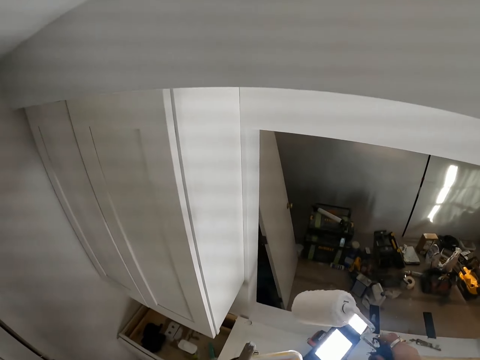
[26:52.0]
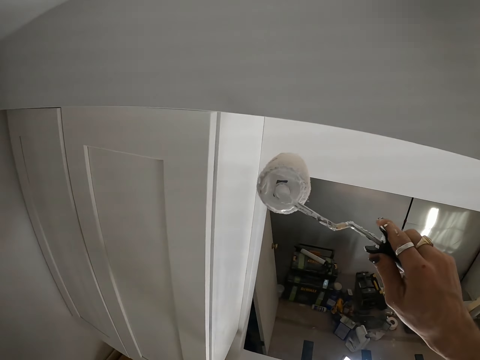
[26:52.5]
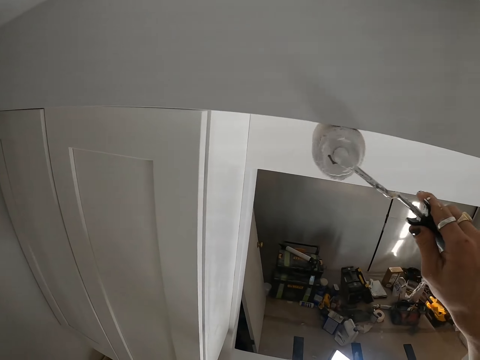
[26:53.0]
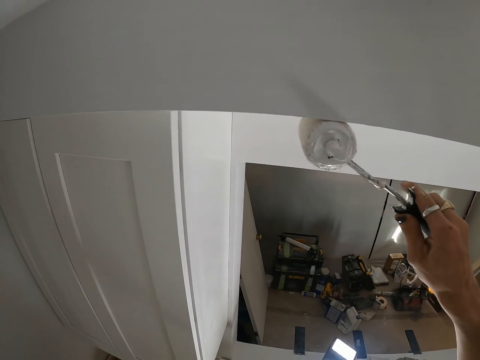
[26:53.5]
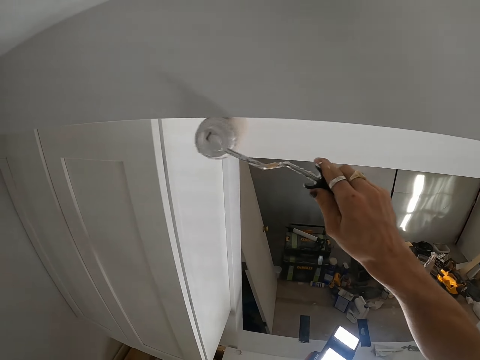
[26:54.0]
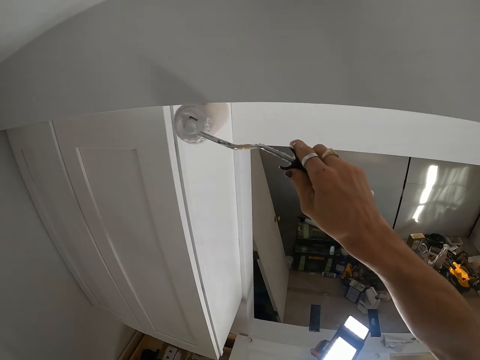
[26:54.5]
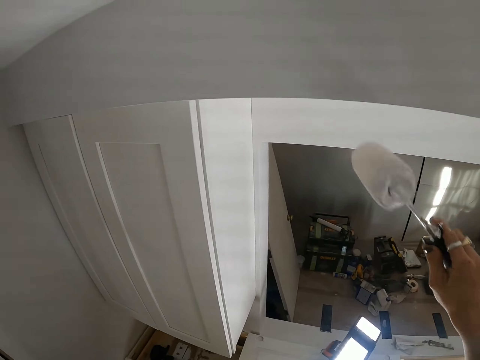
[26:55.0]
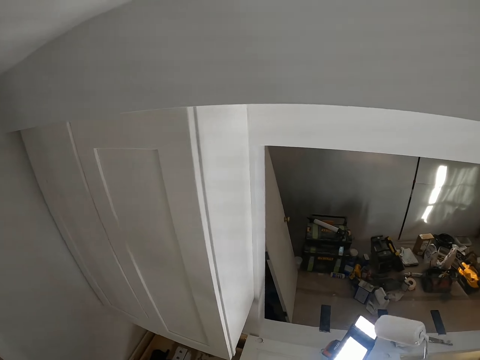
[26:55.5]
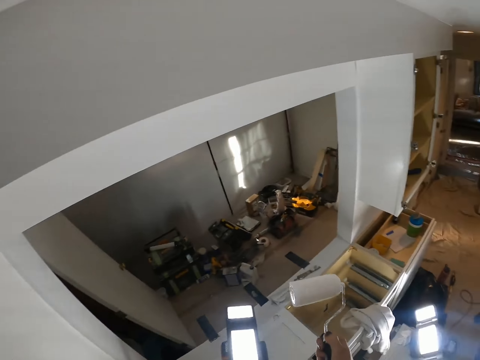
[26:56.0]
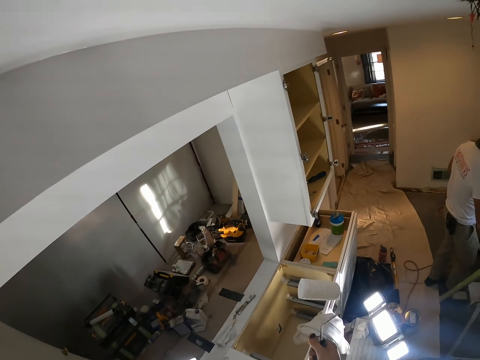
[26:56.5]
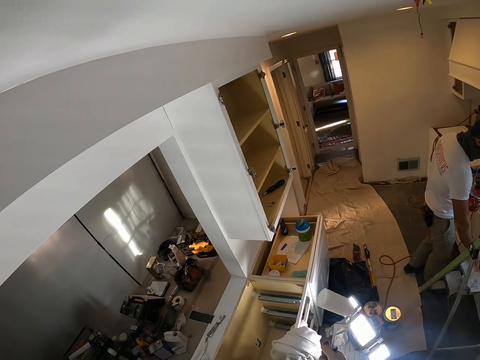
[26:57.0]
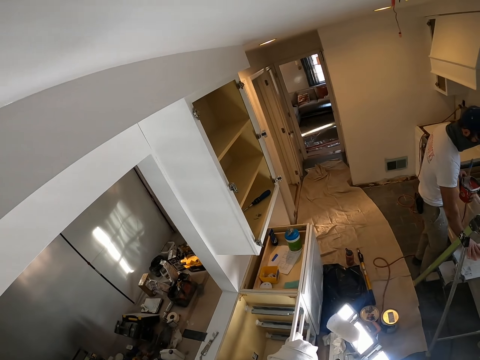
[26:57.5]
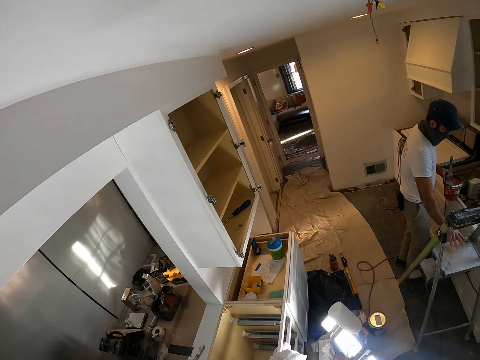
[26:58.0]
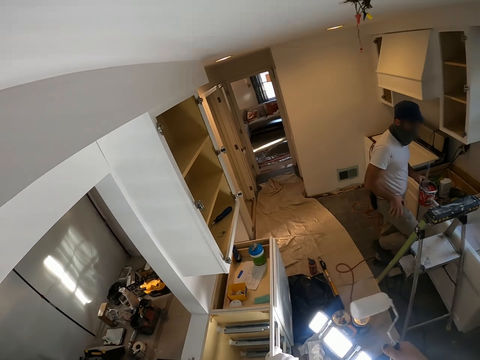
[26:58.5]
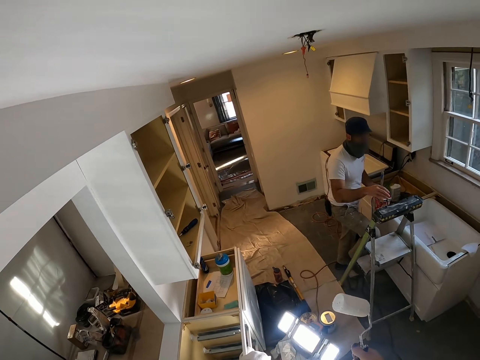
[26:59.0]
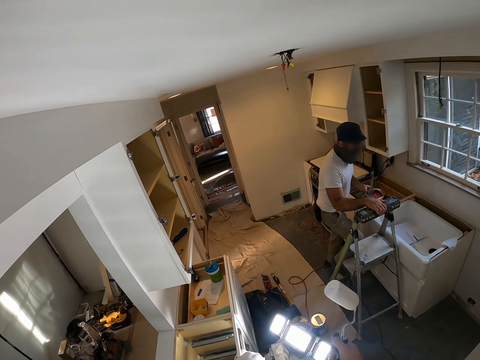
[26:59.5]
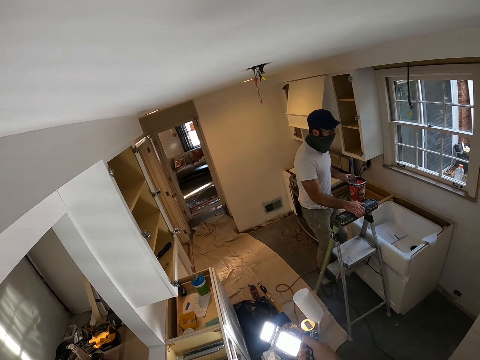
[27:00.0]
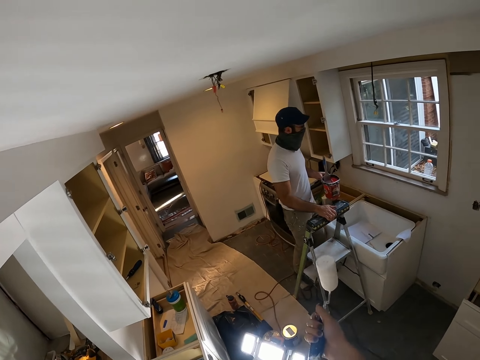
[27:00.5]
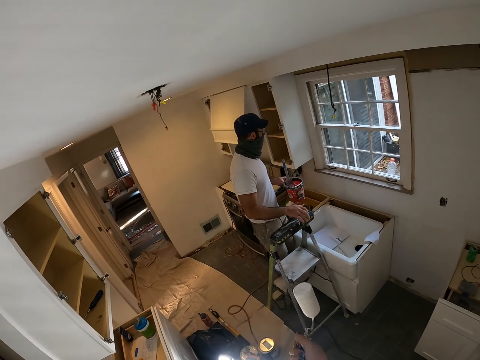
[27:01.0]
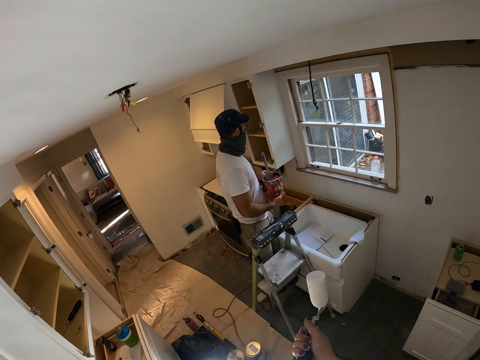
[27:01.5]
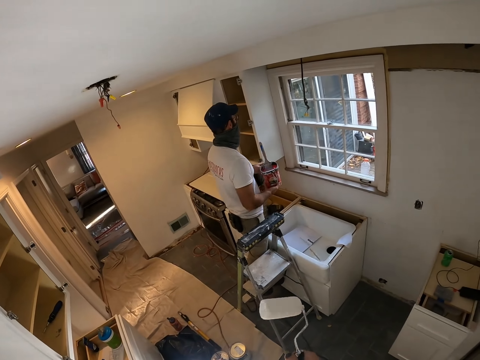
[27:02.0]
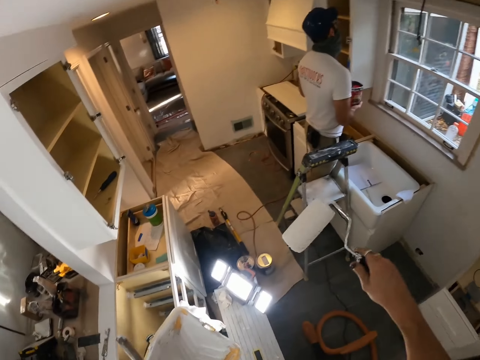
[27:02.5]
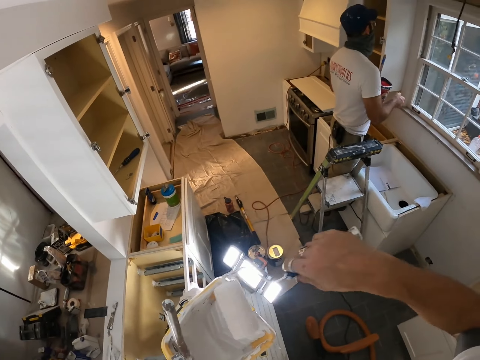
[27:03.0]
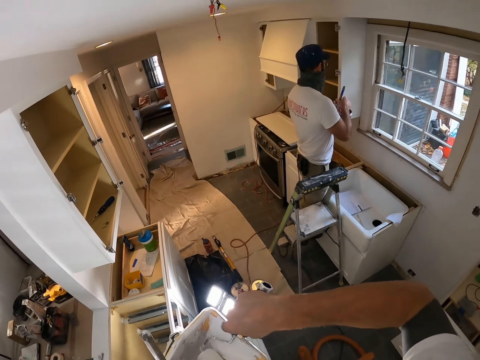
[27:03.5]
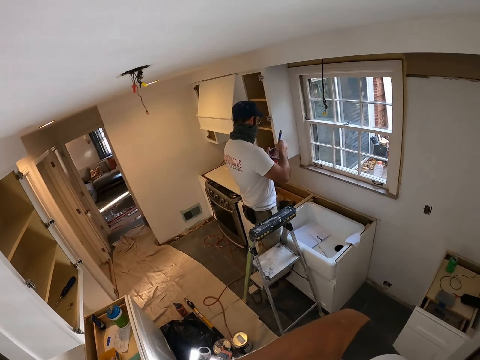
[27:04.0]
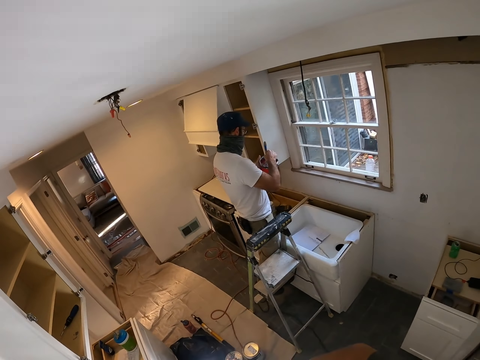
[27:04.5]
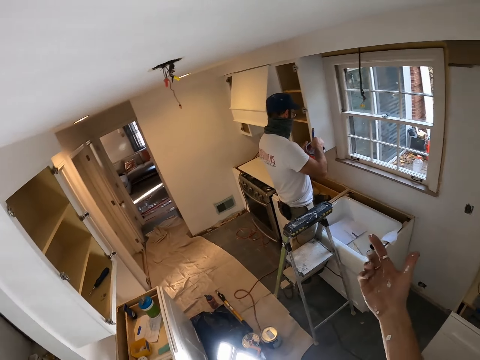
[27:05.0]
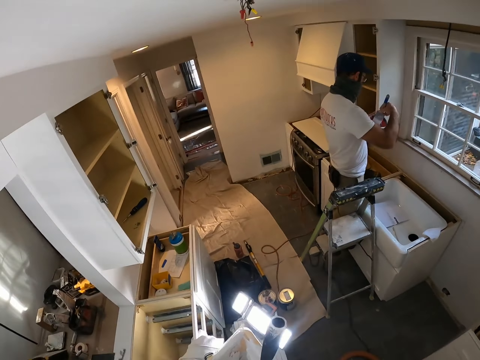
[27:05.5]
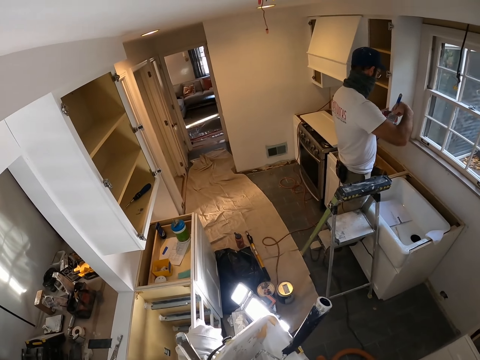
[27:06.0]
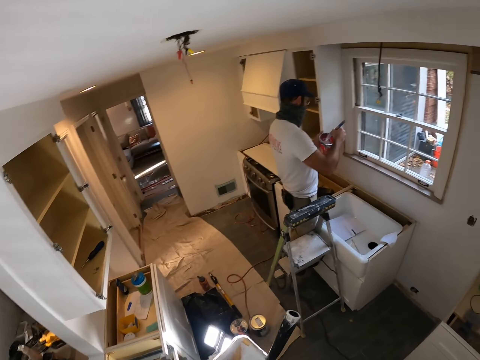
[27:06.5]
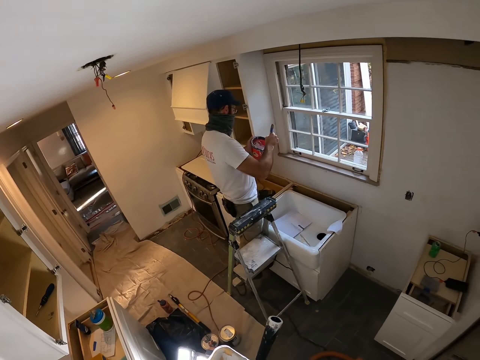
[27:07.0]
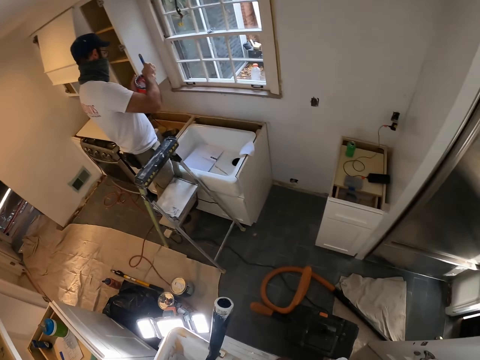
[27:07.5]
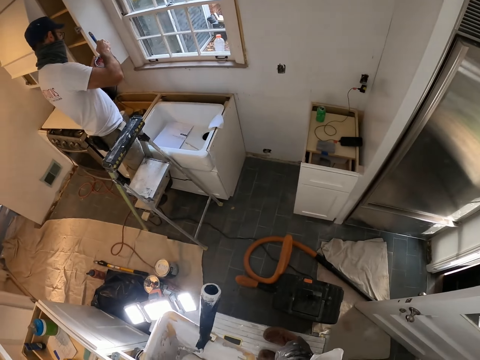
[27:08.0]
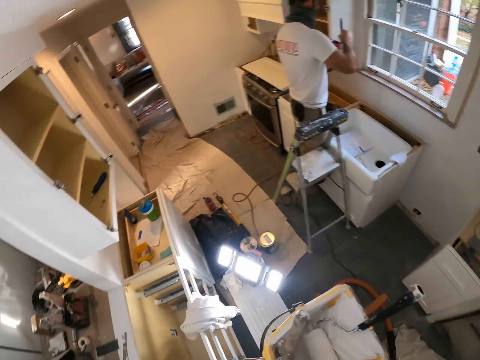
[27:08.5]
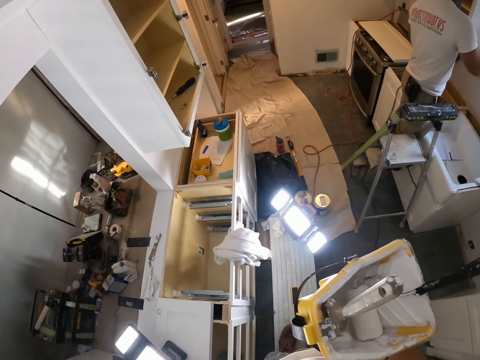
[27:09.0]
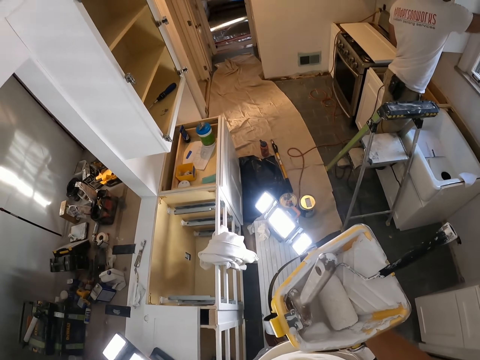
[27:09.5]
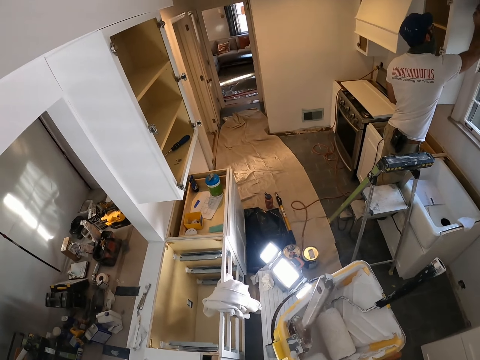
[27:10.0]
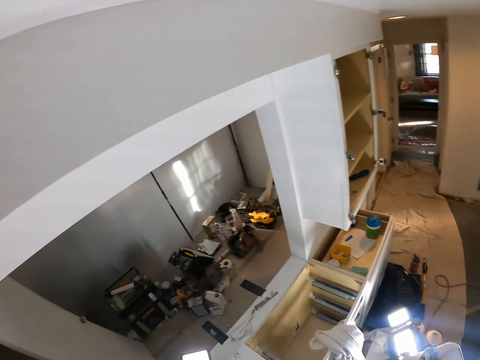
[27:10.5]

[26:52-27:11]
The camera wearer dips the roller inside the paint. They paint the wall with the paint roller. They look around the house. They shake the roller. They put the paint roller in the paint can. They look around. They look around the house.

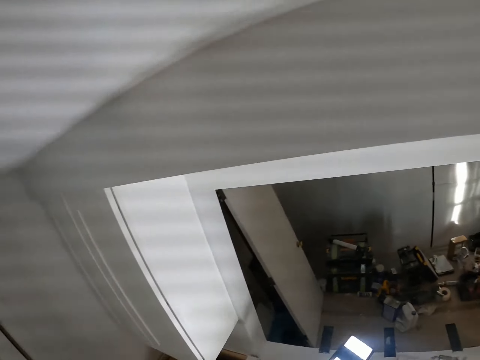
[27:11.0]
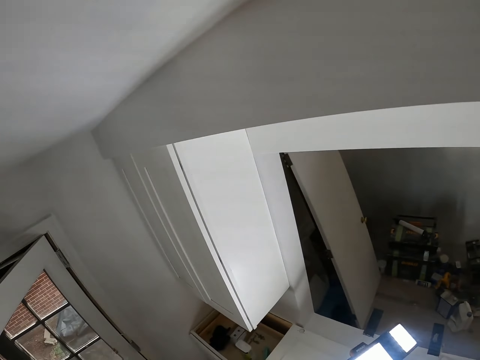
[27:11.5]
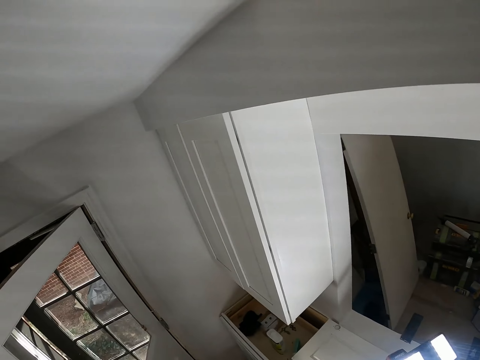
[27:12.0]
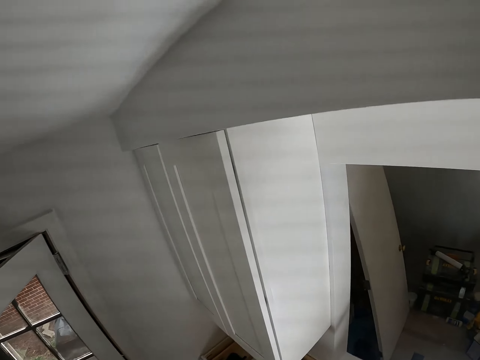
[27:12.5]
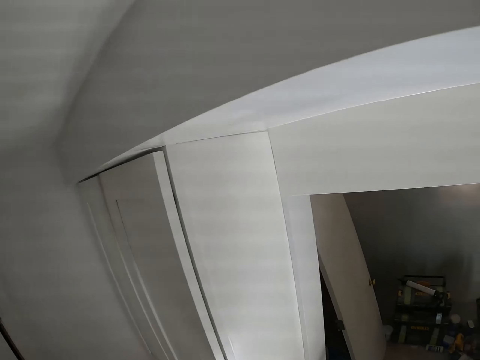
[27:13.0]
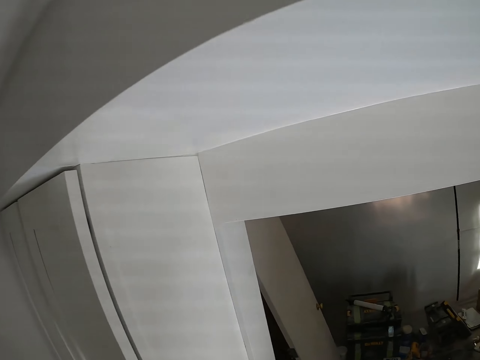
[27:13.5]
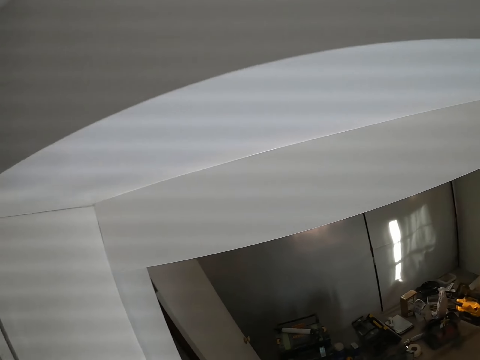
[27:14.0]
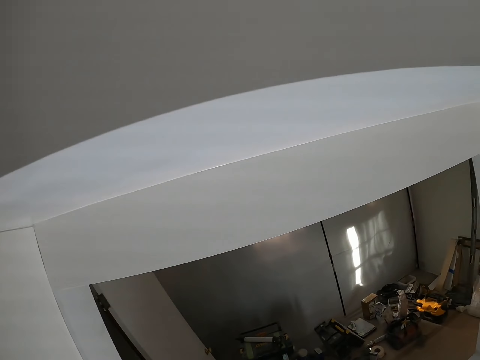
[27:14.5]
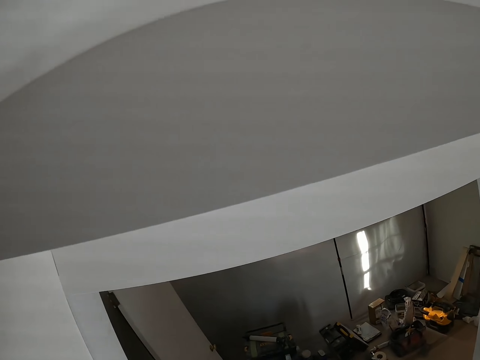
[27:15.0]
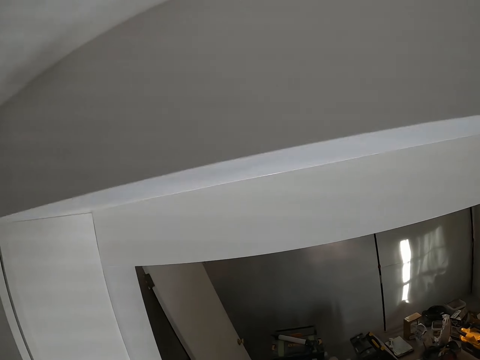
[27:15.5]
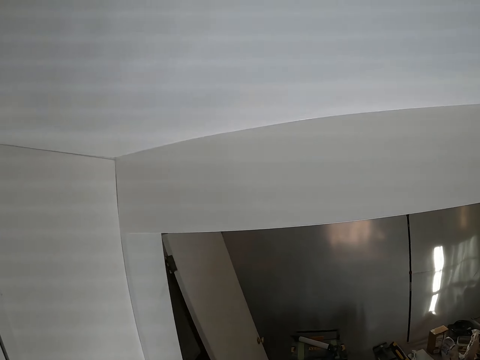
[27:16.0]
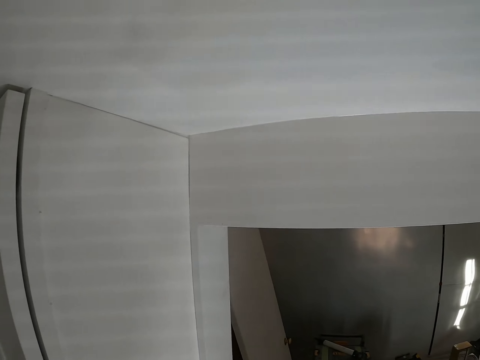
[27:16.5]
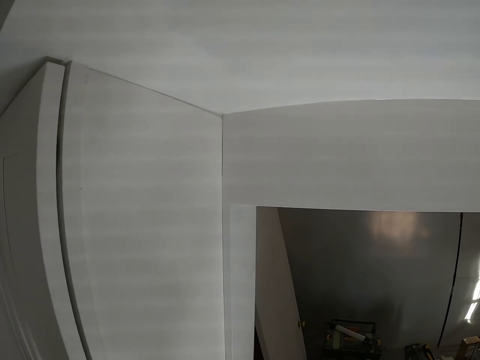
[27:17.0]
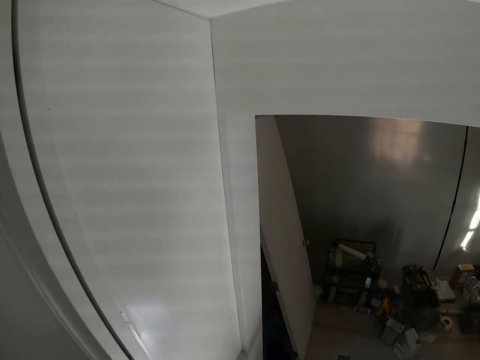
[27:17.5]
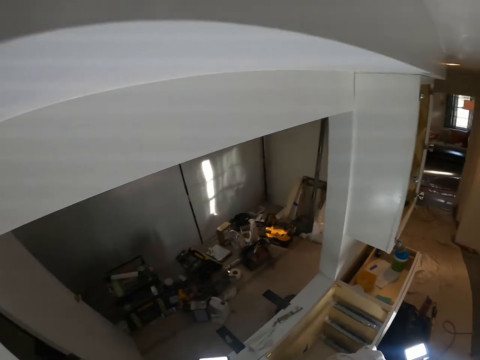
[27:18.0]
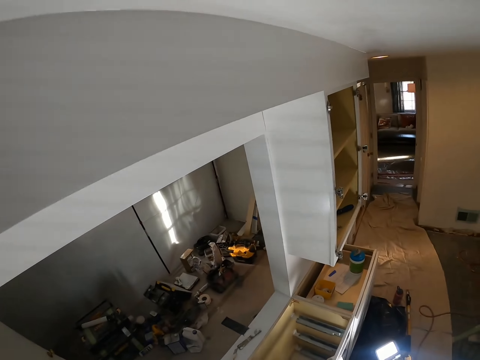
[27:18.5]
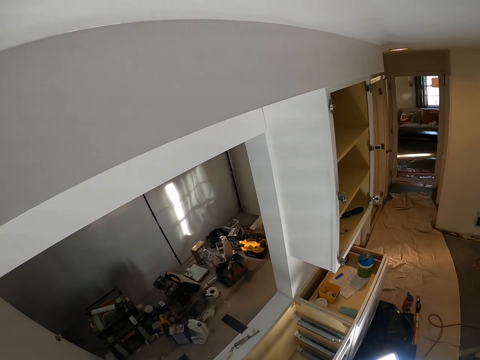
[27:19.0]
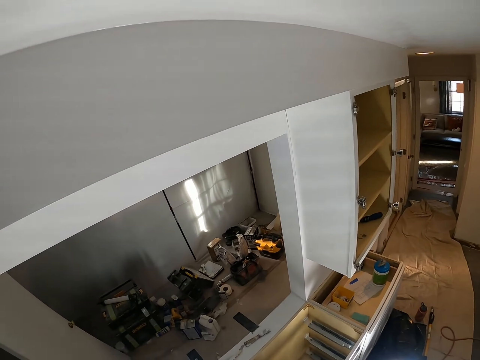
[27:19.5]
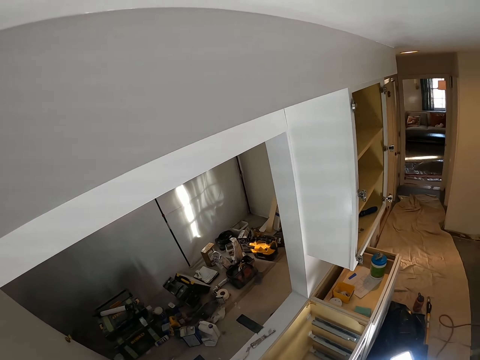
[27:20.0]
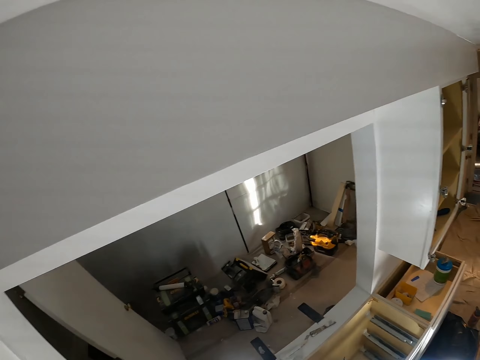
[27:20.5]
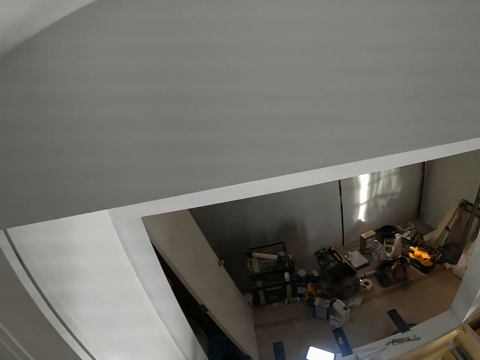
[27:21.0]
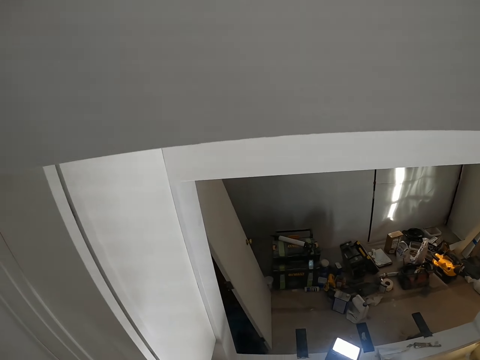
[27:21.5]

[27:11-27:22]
The camera wearer looks on the other side.
